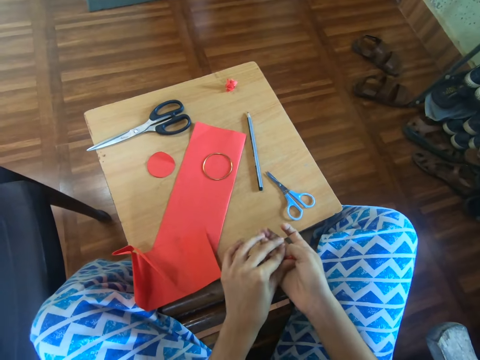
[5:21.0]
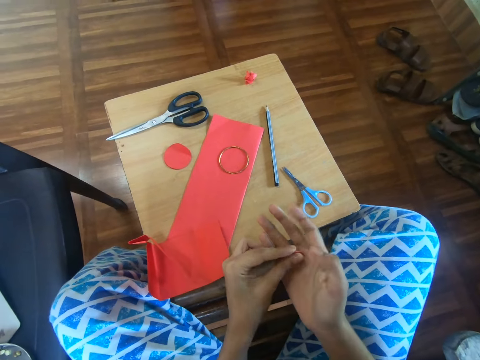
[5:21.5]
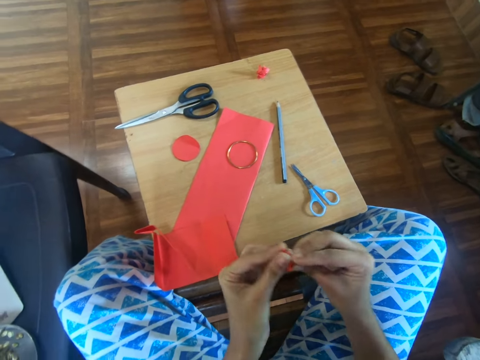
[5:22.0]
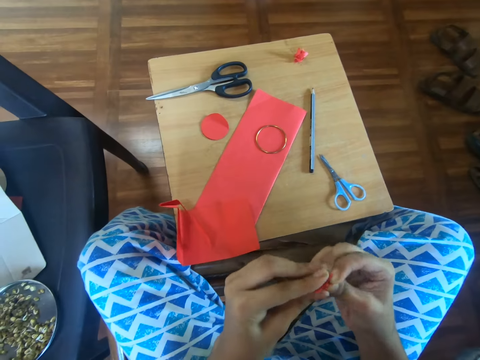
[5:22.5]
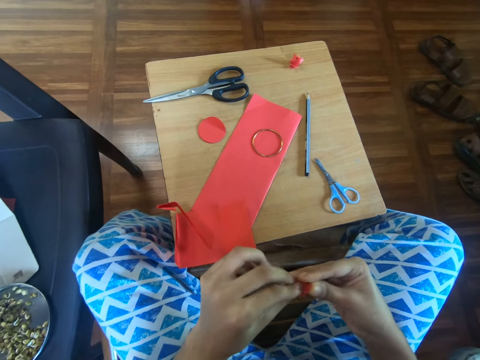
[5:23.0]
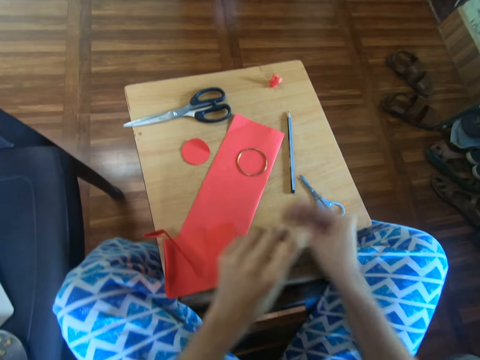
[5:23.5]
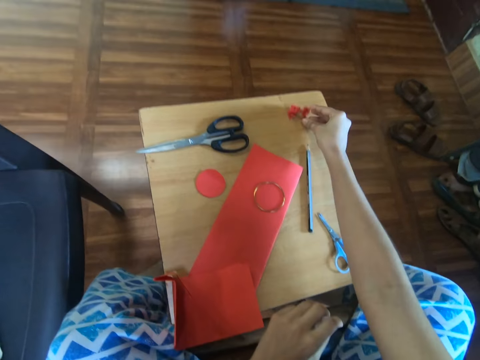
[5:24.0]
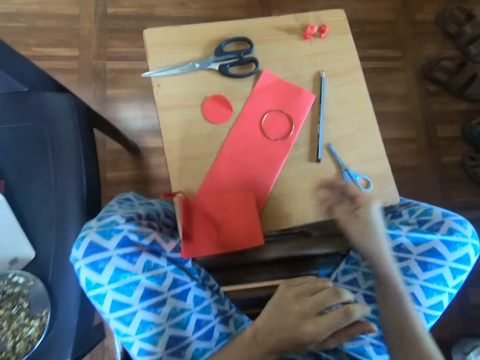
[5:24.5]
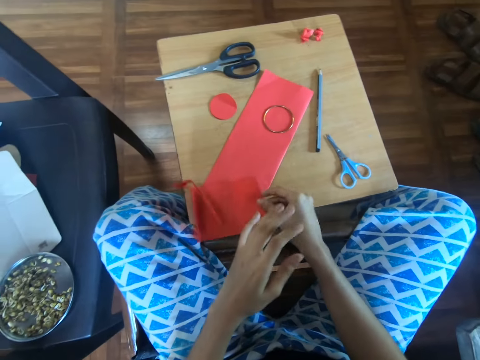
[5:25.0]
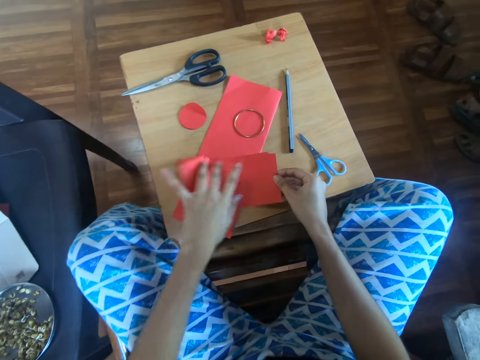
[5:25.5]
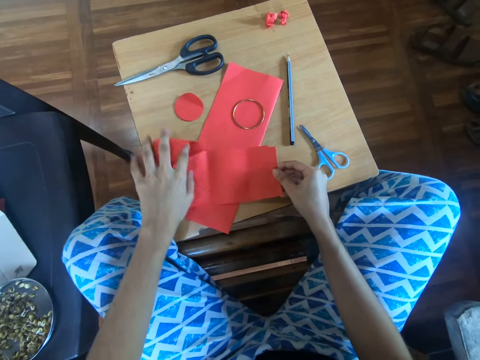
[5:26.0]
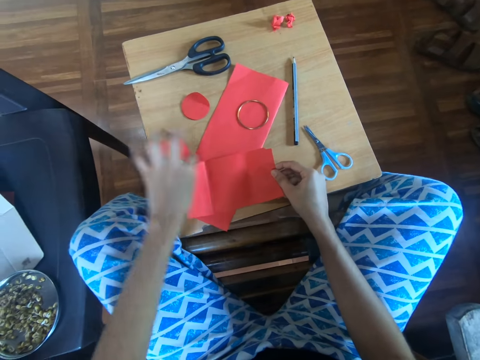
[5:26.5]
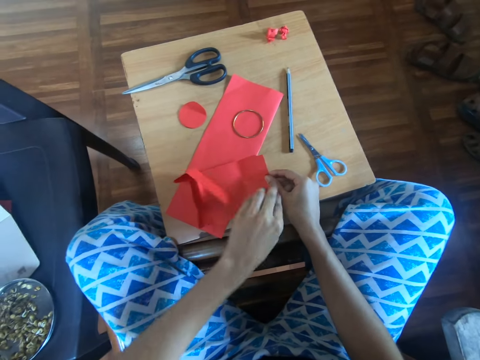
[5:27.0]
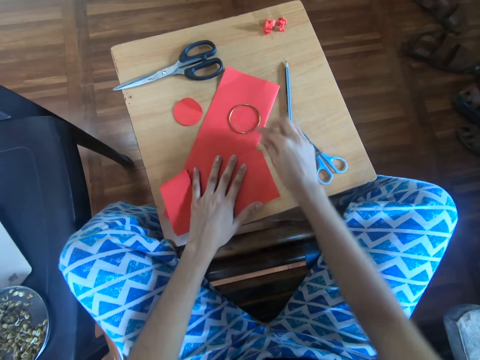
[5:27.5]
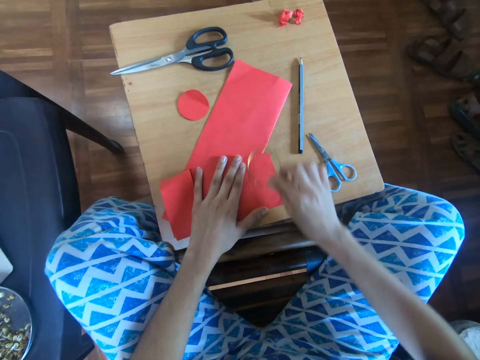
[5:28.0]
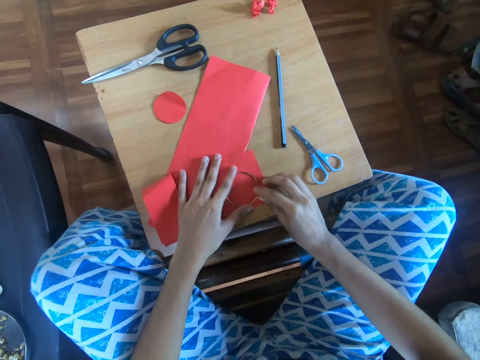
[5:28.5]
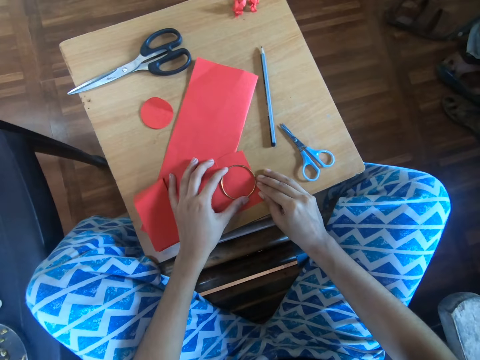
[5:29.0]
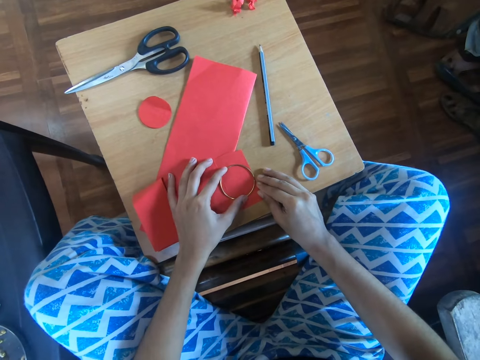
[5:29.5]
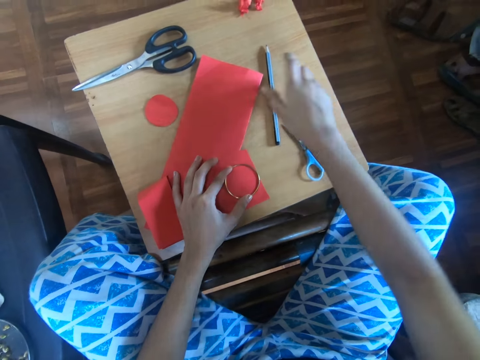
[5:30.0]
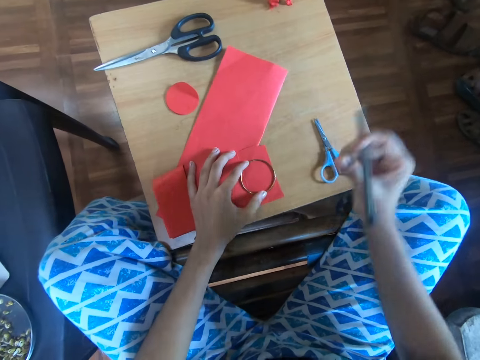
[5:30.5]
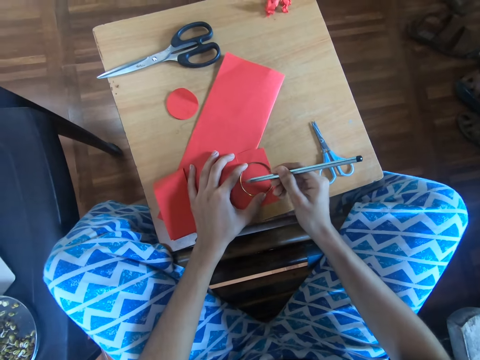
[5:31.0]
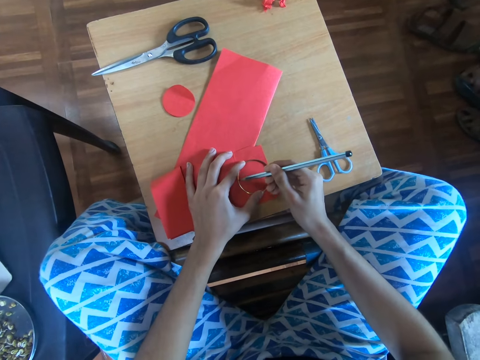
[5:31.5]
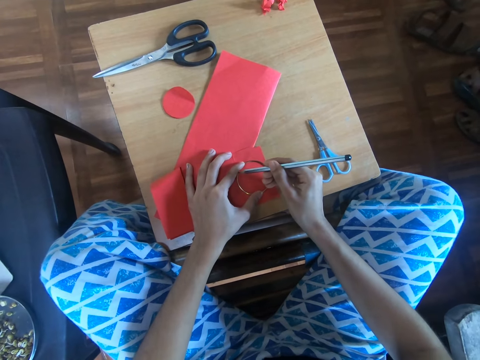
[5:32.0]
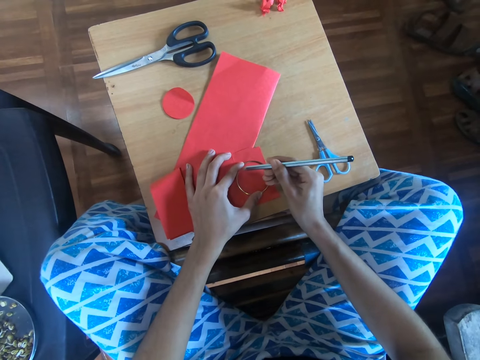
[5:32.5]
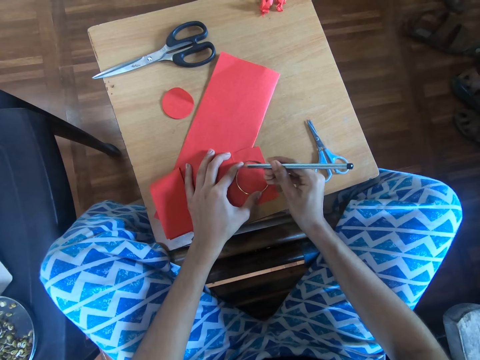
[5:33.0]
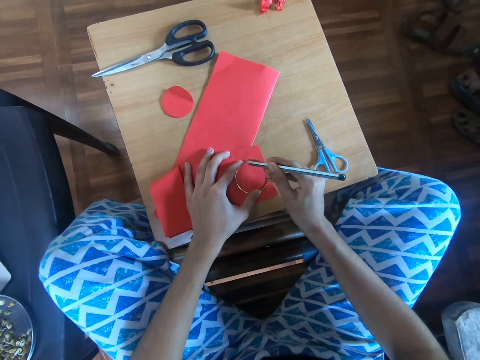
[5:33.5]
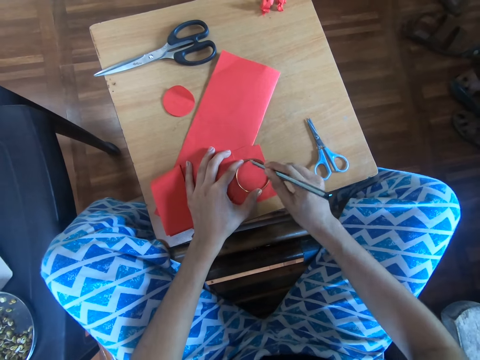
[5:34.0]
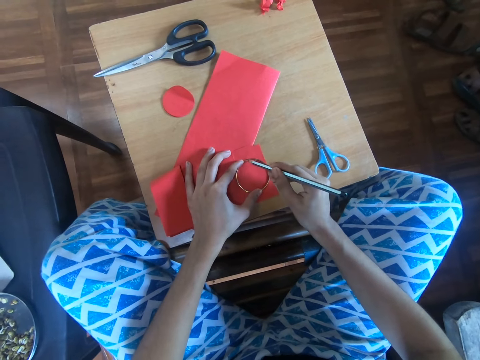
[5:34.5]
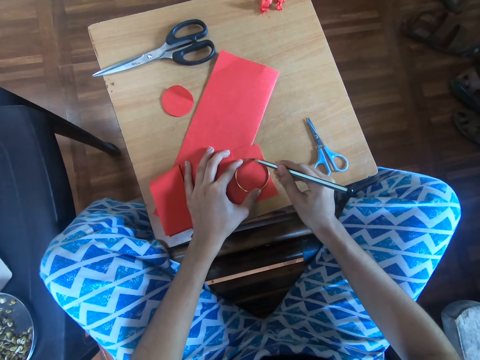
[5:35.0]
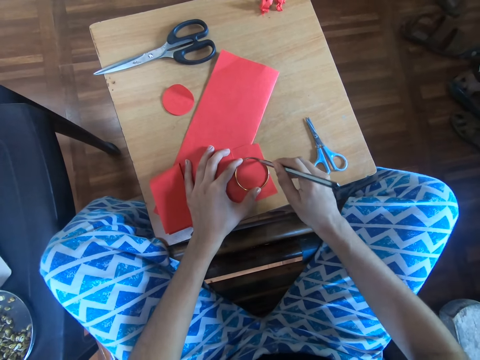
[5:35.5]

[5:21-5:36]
The camera wearer puts the folded craft paper piece on the work table. They pick up the craft paper from the table. They adjust the craft paper. They pick up a bangle from the table using the right hand. They position the bangle on the craft paper. They pick up a pencil from the table with the right hand. They mark the craft paper using the pencil.

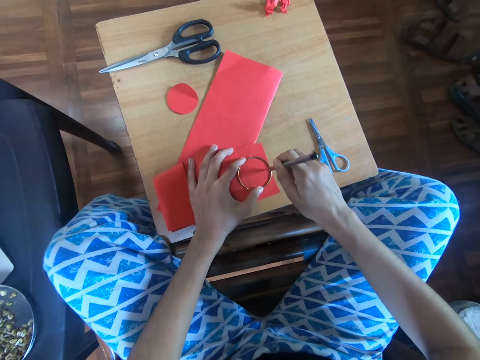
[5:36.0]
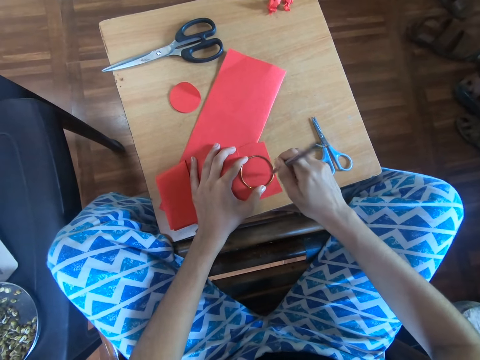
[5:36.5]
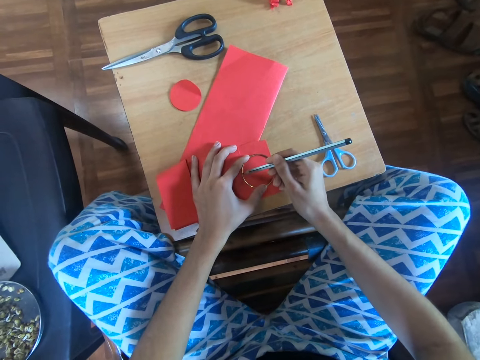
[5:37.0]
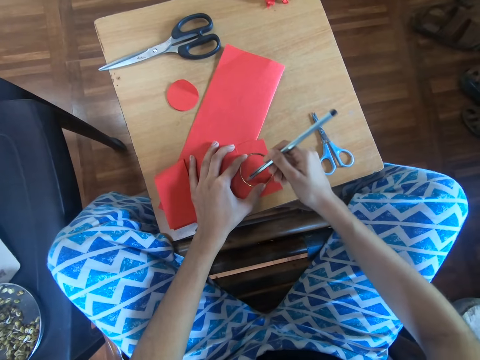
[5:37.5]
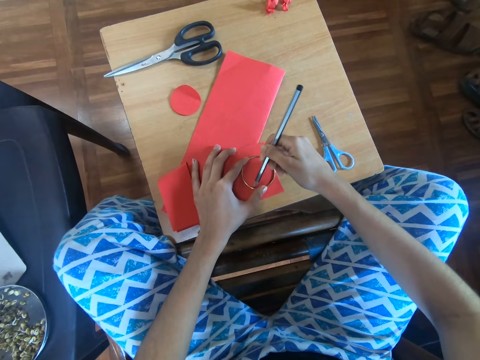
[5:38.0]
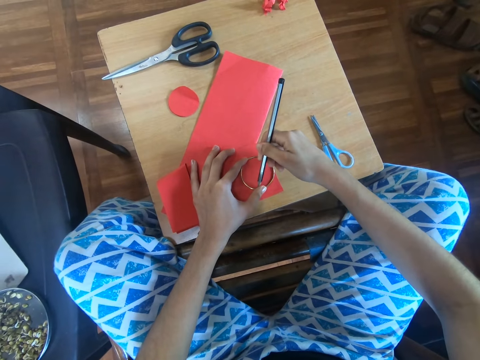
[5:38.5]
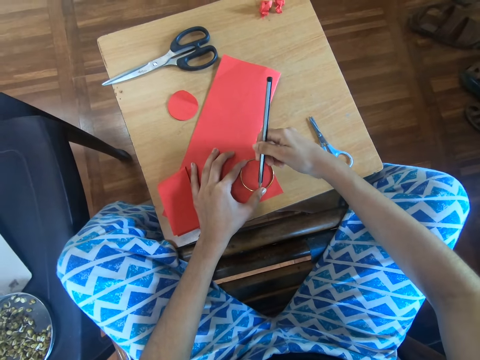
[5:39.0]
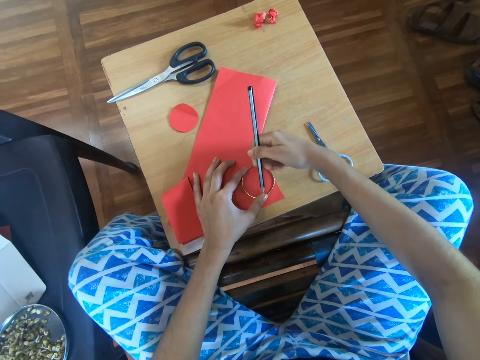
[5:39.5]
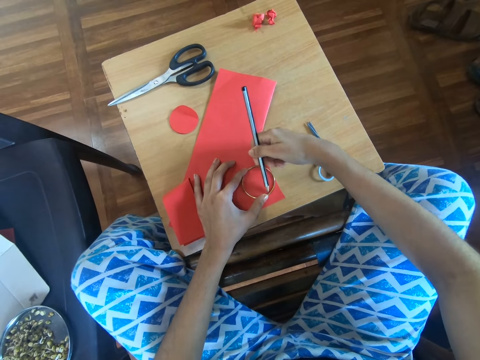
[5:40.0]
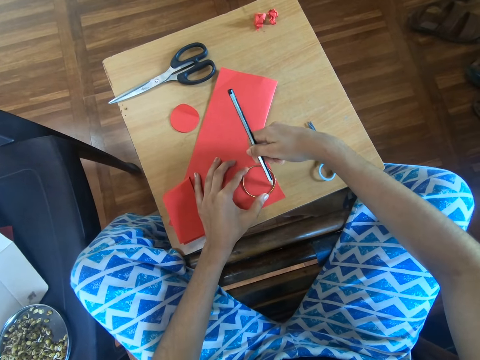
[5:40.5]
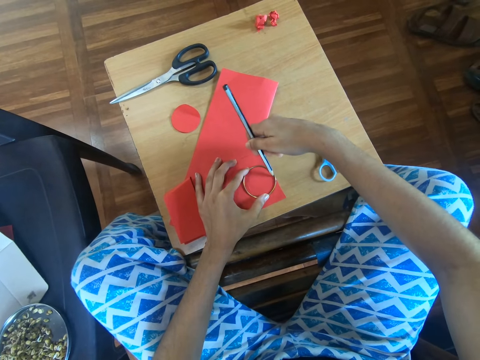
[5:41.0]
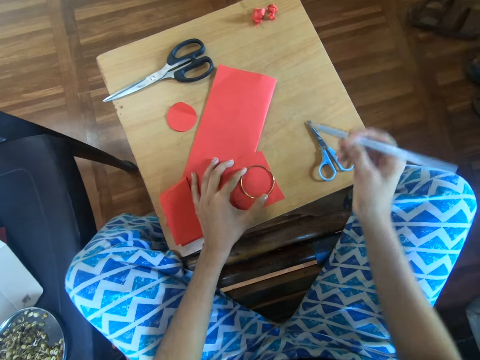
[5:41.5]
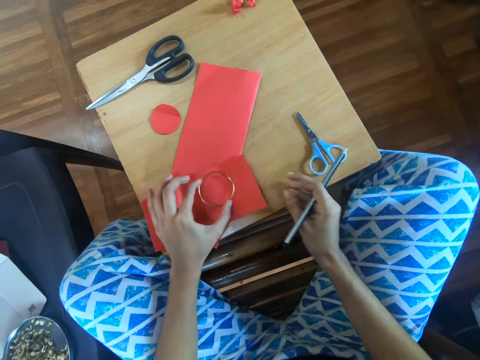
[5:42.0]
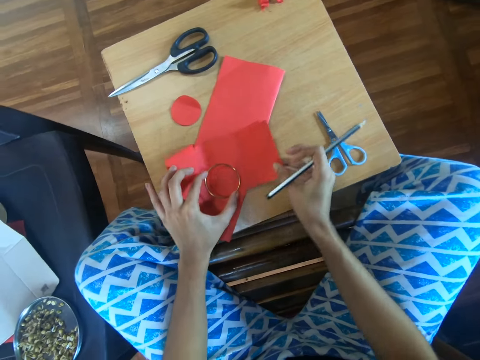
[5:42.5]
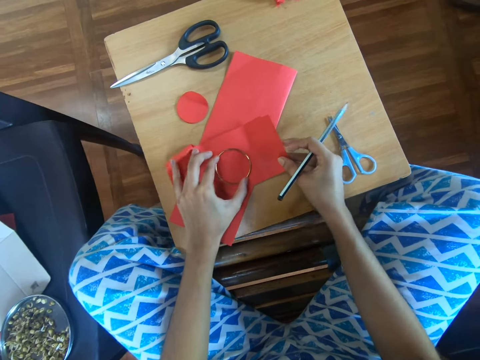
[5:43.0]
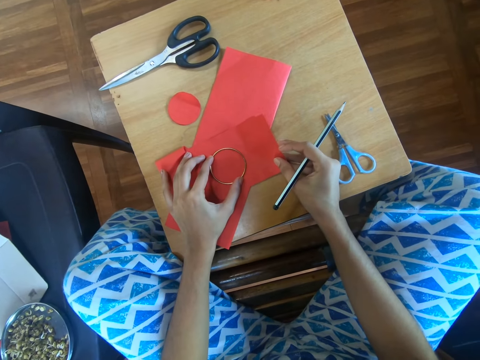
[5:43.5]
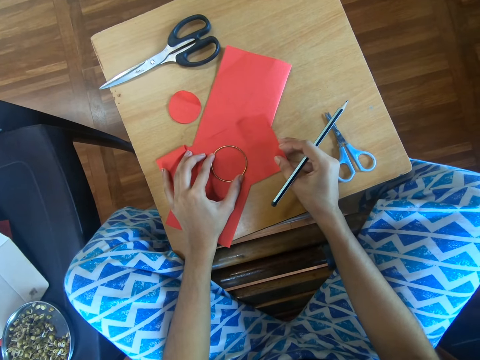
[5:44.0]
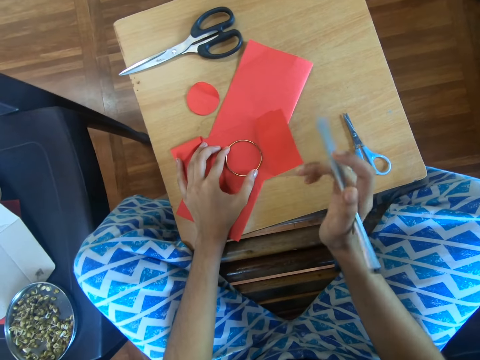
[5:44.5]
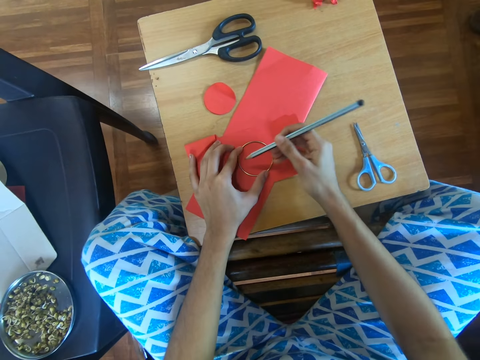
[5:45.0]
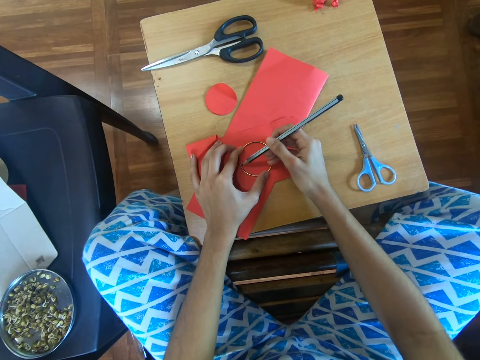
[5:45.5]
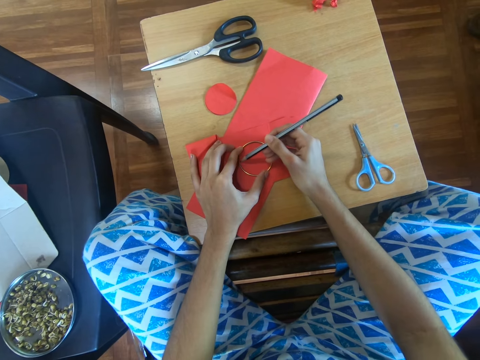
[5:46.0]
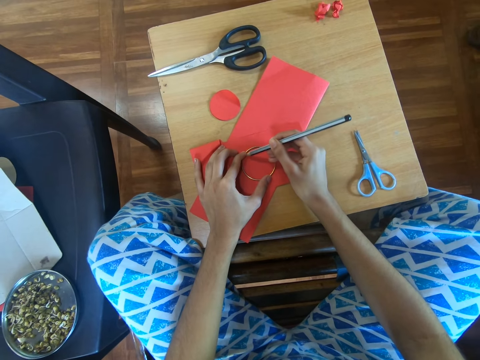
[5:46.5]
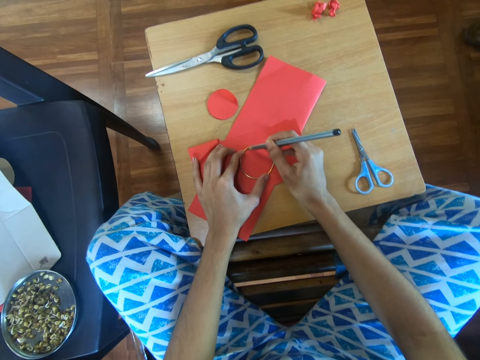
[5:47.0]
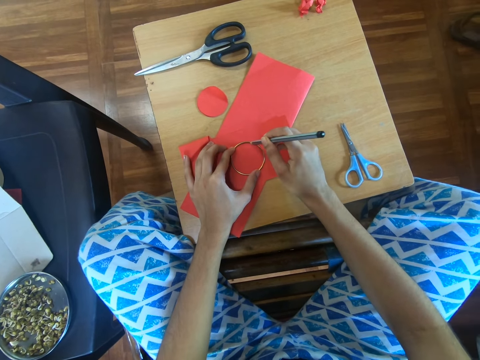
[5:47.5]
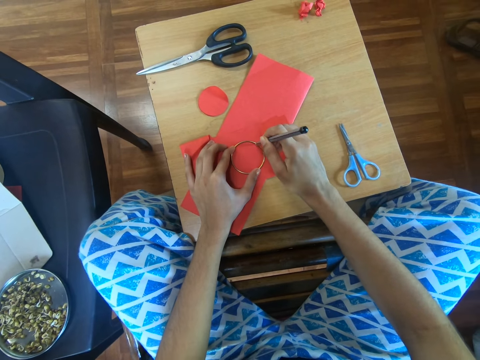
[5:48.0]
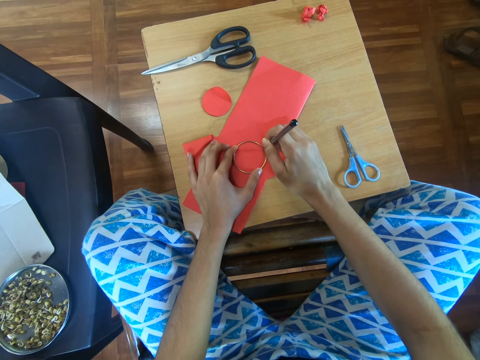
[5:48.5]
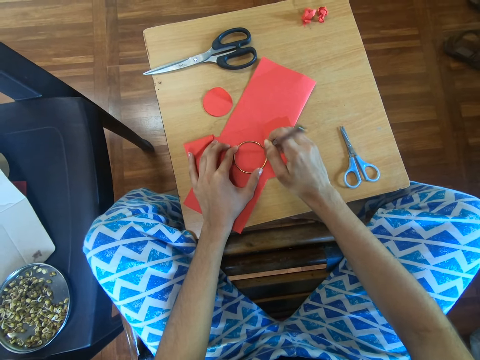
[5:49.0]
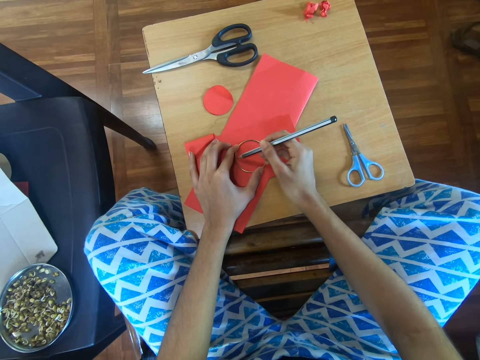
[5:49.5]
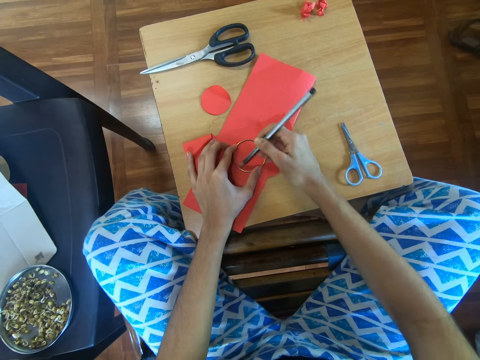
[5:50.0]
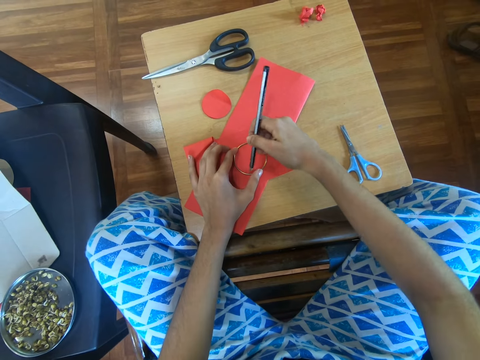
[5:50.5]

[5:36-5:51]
The camera wearer adjusts the craft paper and the bangle. They mark the craft paper using the pencil.
